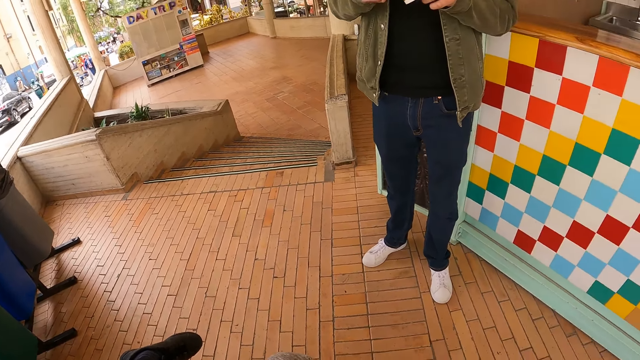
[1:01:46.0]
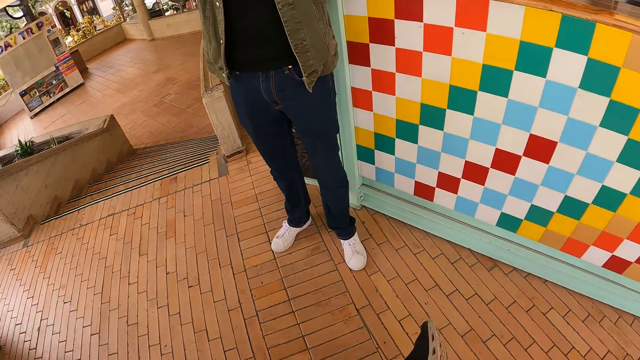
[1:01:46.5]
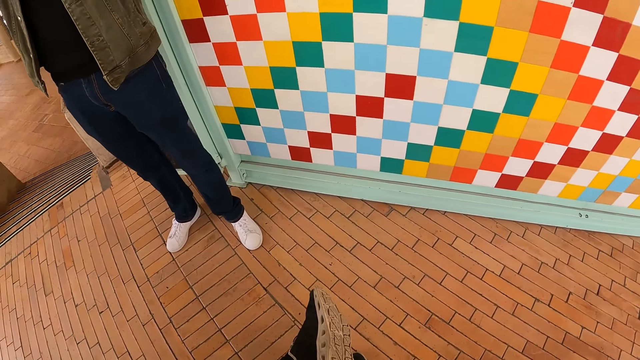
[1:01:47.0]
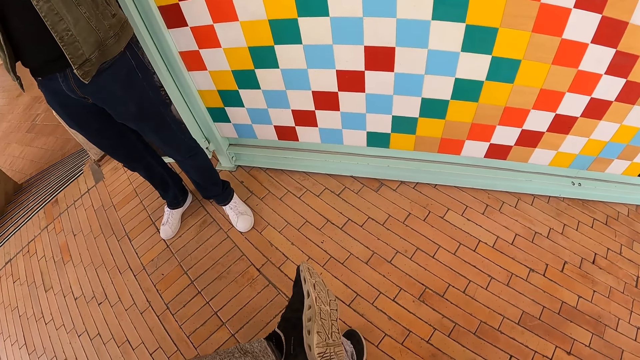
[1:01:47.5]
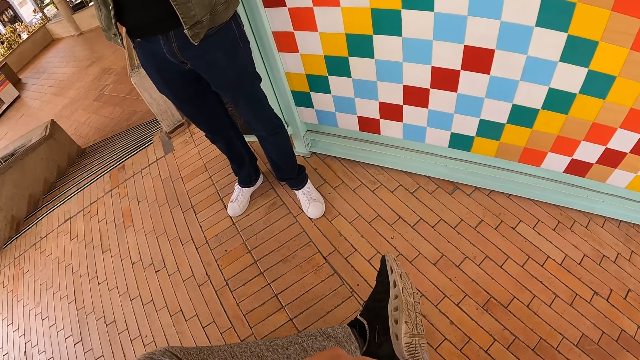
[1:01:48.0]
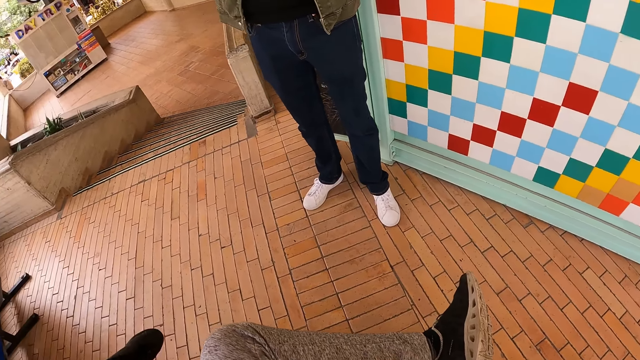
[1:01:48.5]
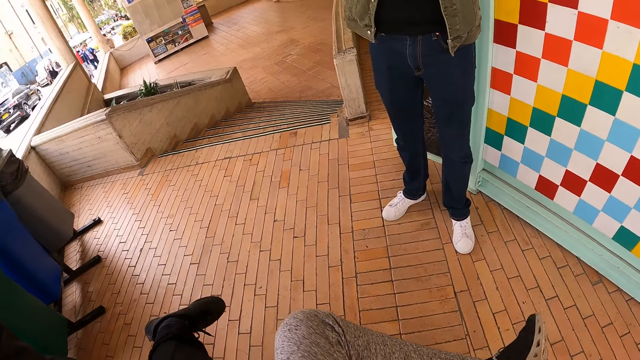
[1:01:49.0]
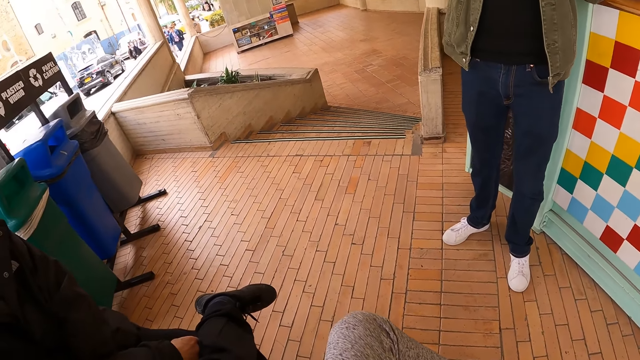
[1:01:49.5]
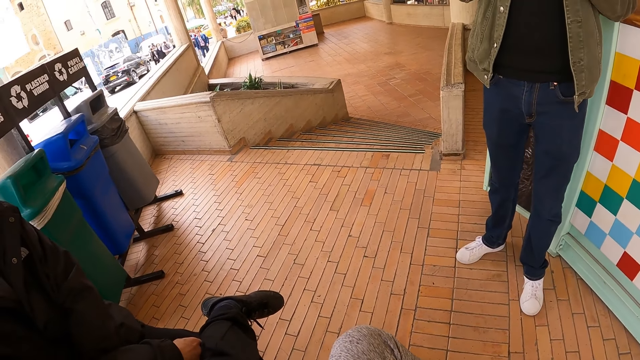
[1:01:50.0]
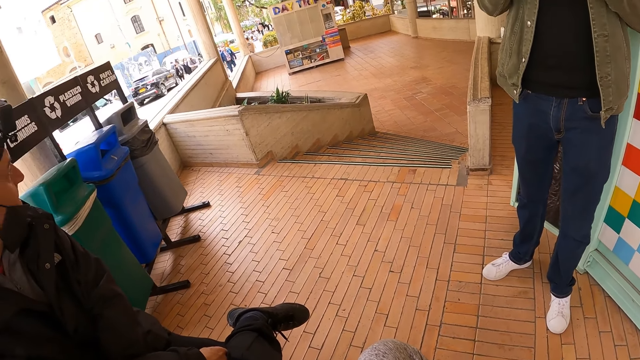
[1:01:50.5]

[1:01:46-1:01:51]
The camera wearer looks around.

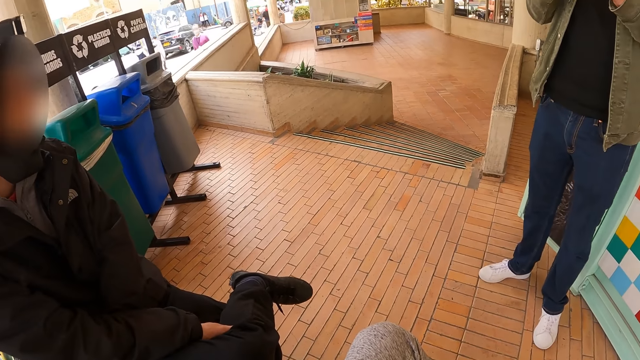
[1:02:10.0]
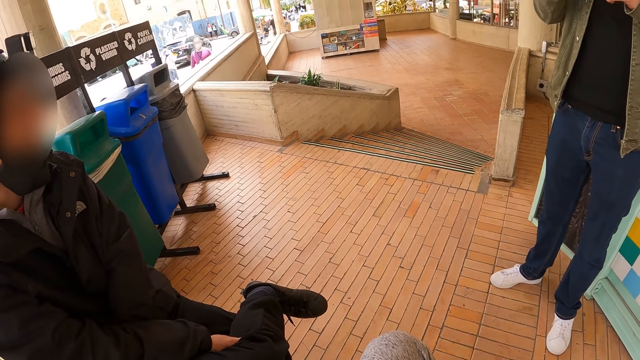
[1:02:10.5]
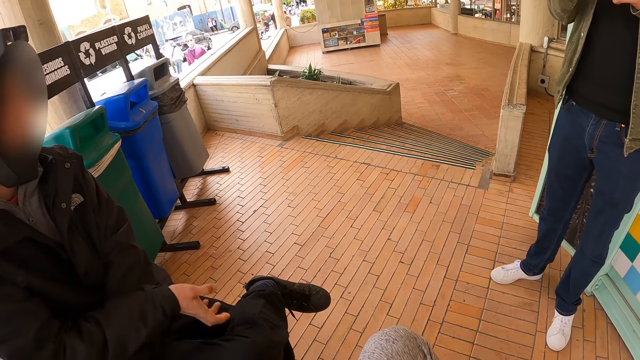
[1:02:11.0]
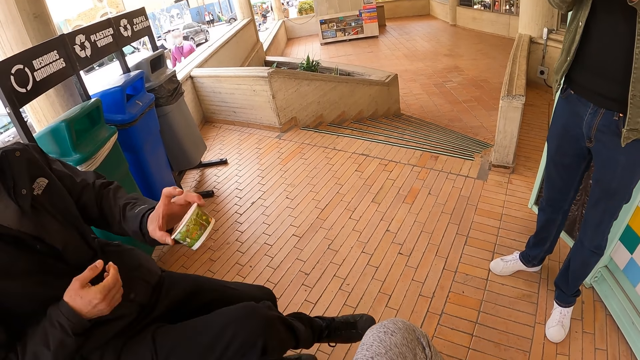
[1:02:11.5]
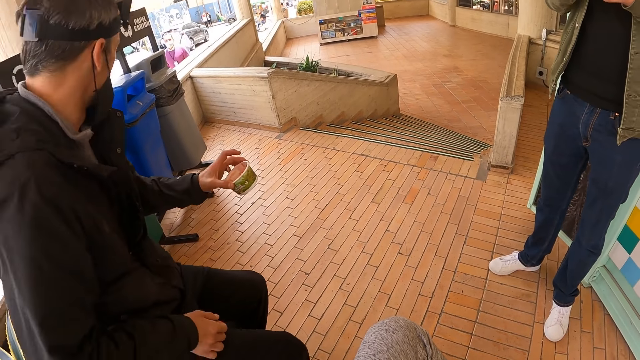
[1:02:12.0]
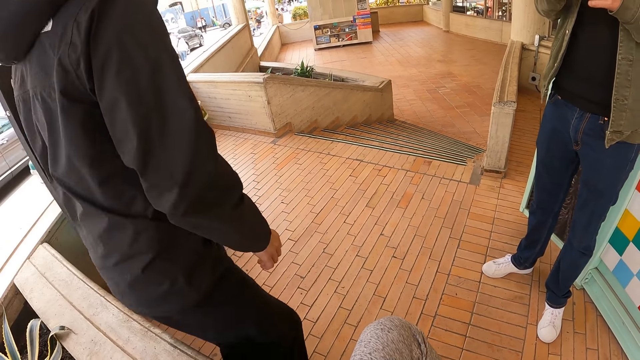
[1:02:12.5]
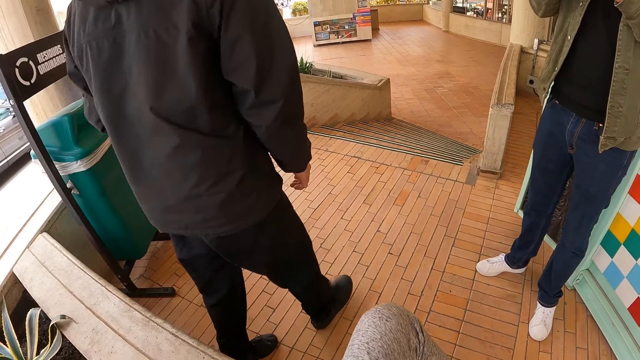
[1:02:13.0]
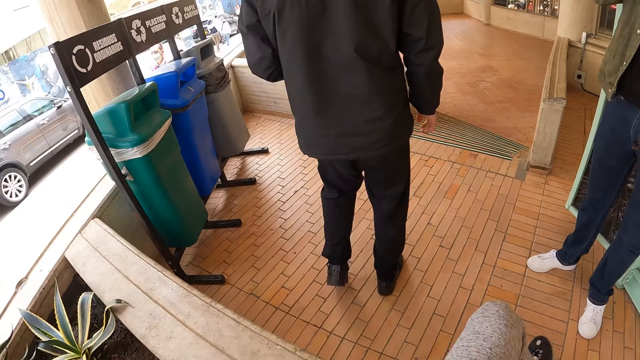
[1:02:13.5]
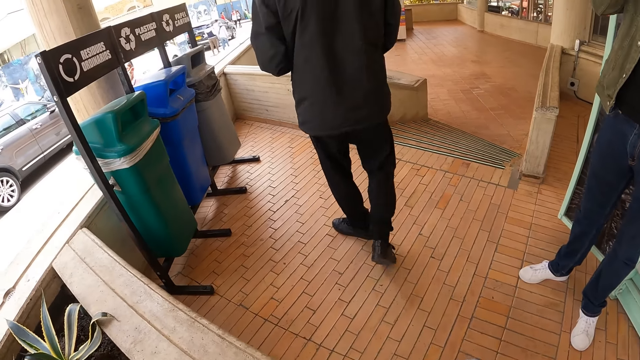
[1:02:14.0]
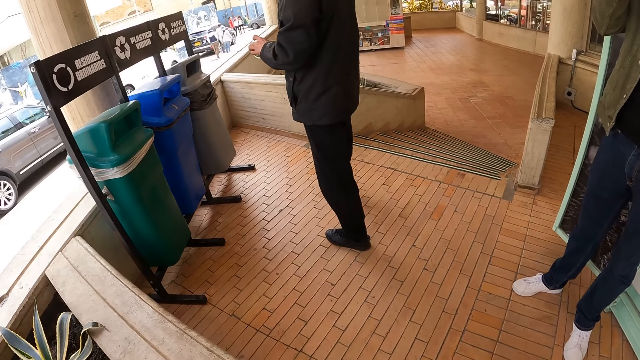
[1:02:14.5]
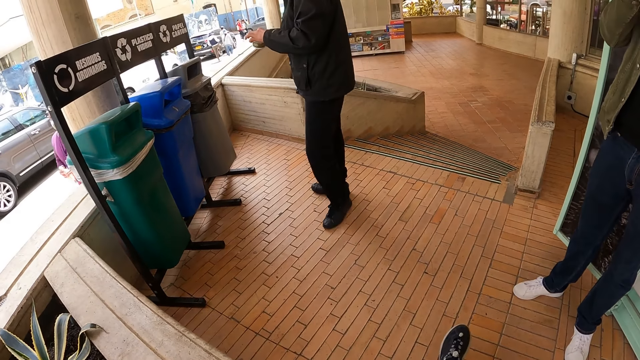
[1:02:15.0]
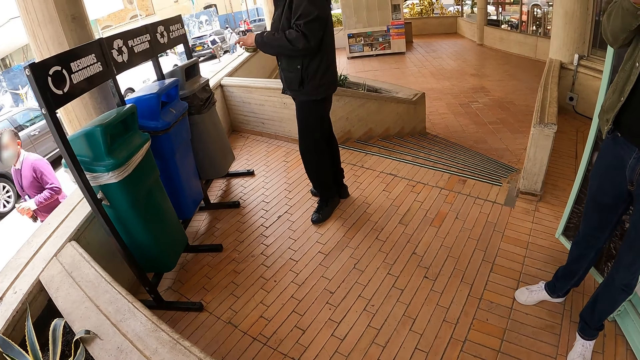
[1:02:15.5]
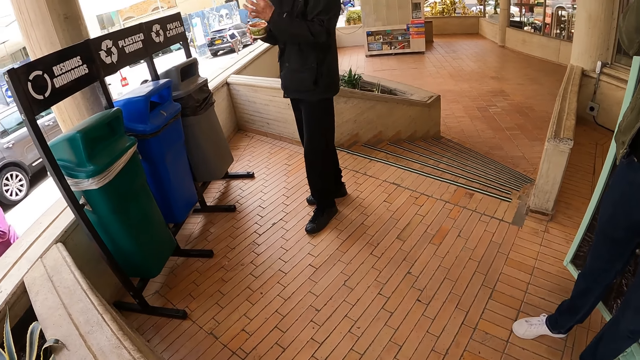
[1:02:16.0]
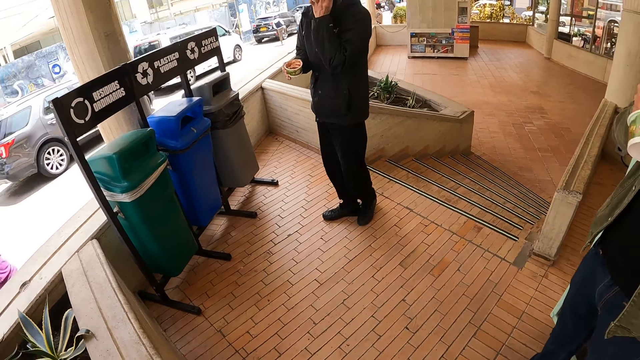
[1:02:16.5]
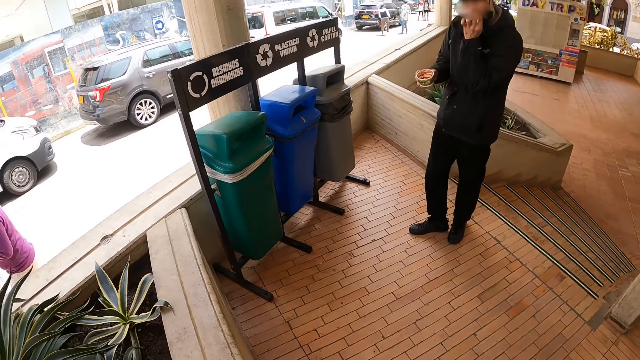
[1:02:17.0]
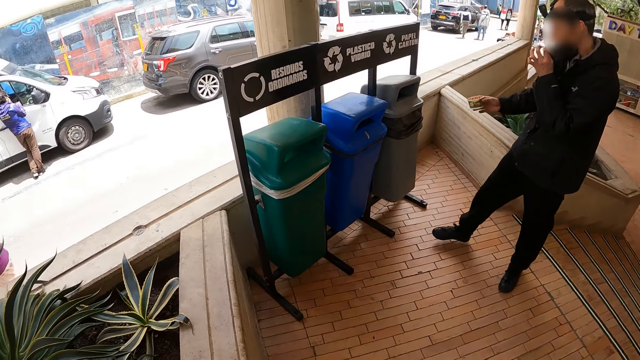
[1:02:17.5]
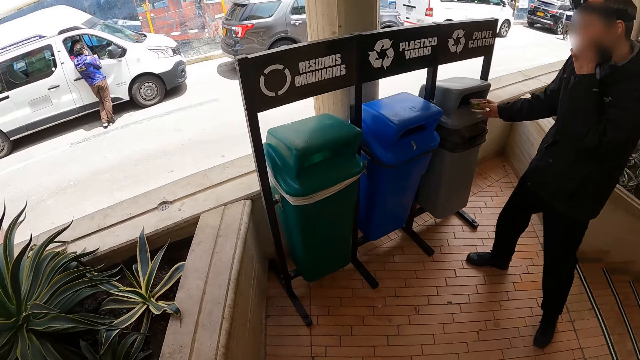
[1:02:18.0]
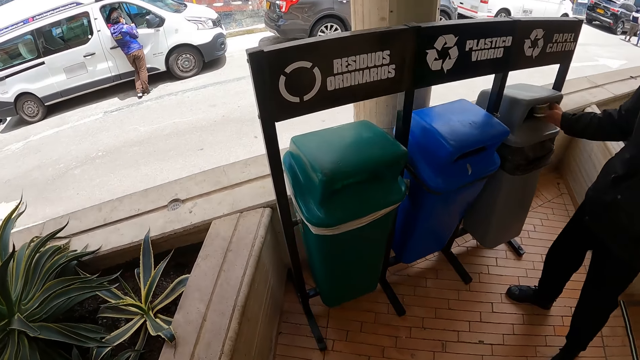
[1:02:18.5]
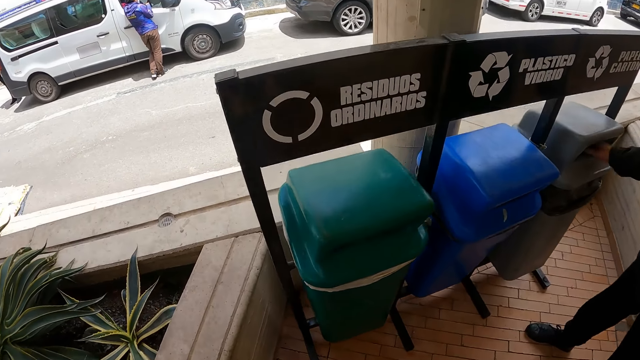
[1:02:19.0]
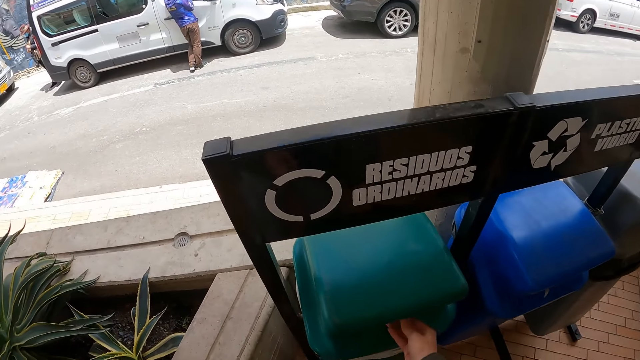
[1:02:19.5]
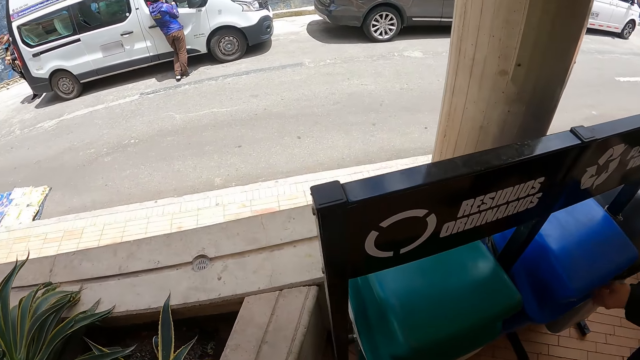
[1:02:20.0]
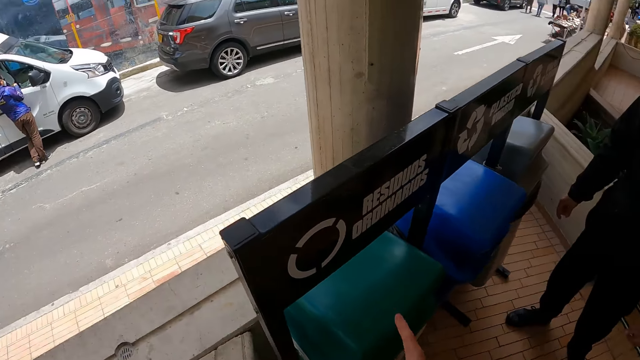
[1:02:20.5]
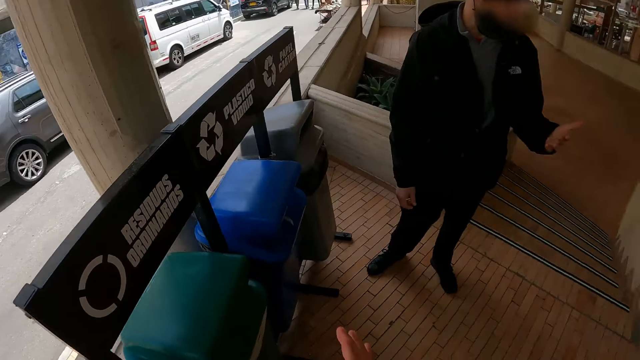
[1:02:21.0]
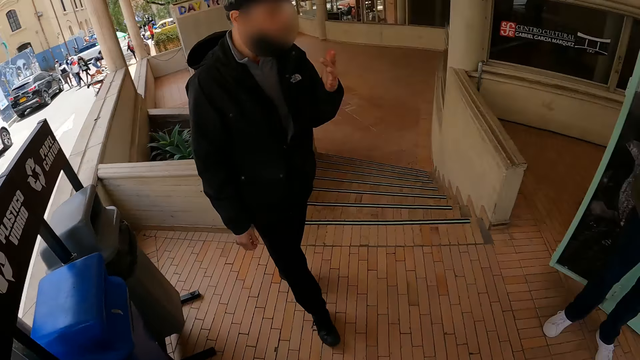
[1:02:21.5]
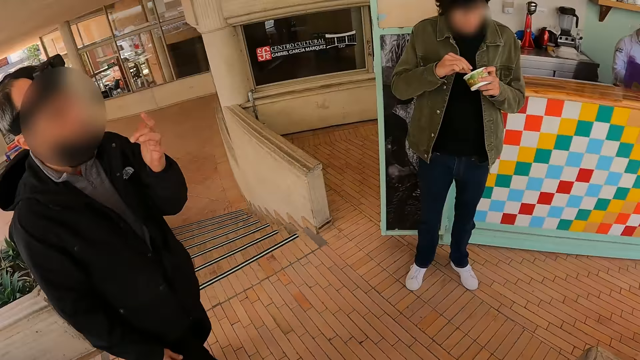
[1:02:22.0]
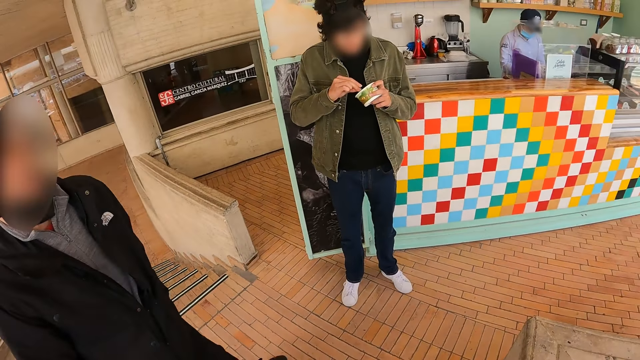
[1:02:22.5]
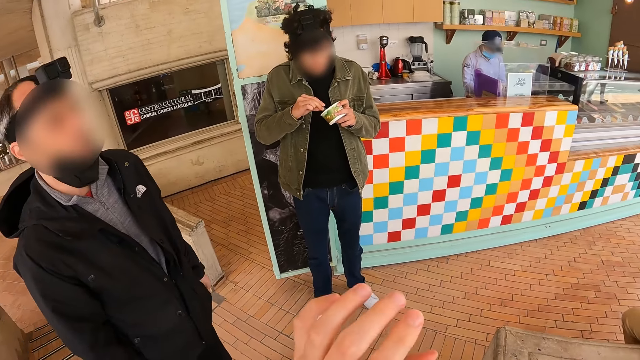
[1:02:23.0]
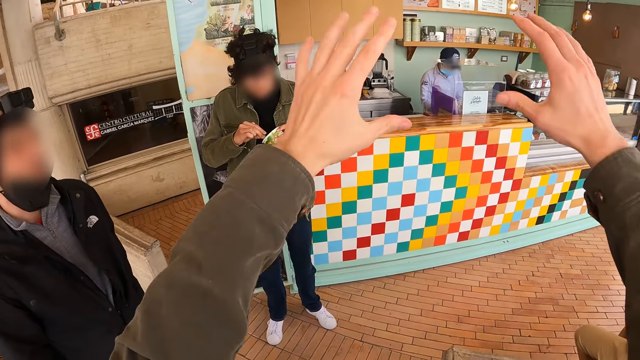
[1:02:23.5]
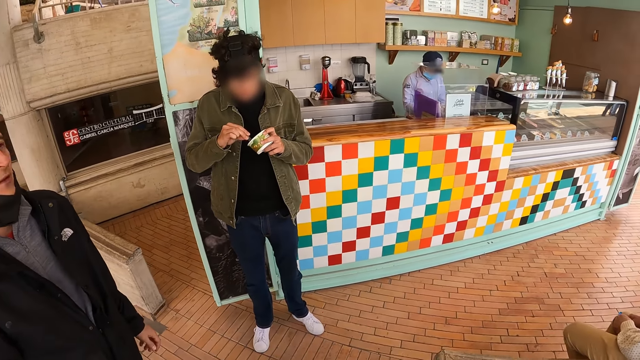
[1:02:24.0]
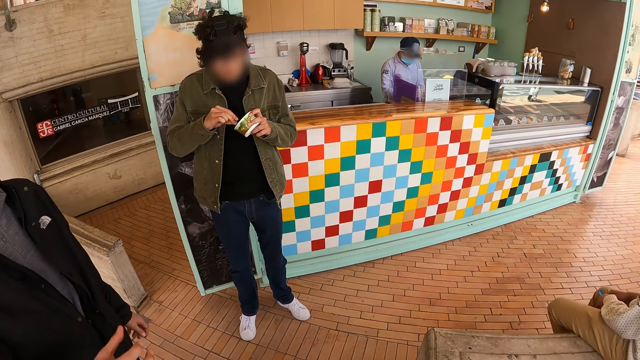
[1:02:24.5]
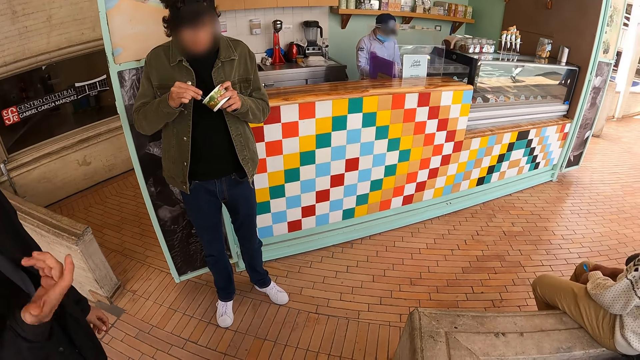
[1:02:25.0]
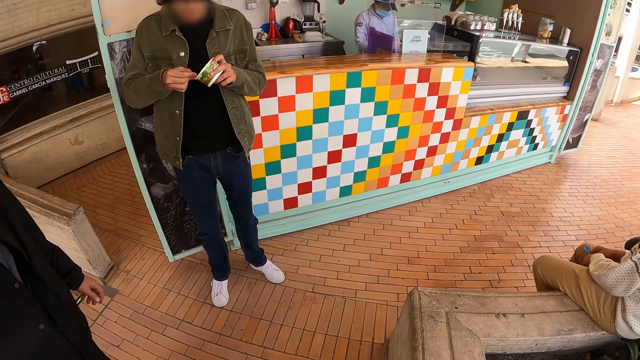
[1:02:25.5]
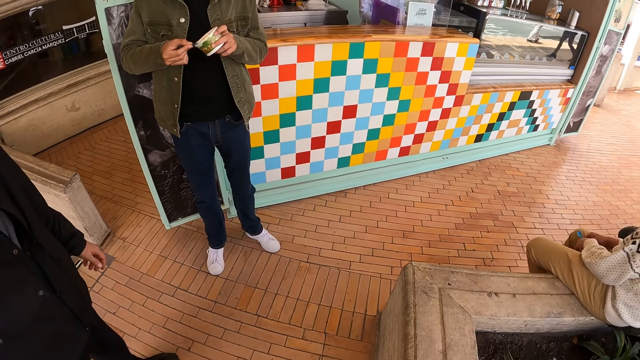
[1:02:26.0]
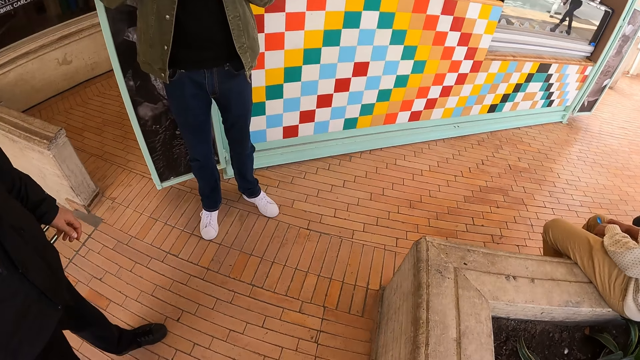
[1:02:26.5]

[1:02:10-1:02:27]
A man stands up. The man stands on a chair. The man walks around and looks around. The camera wearer looks around. The man drops the container or tin in a dustbin. The camera wearer walks around. They drop the container in the dustbin. They look around. The man walks in a hotel. The camera wearer looks around. Another man scoops something. The camera wearer raises both hands. The first man sways his right hand.
